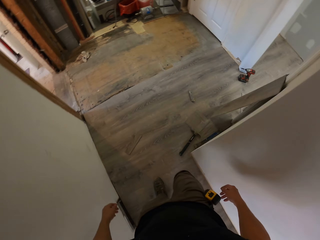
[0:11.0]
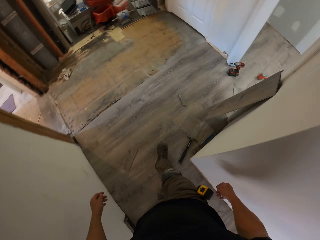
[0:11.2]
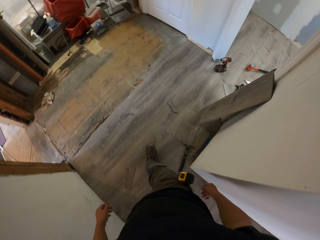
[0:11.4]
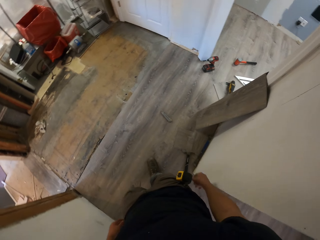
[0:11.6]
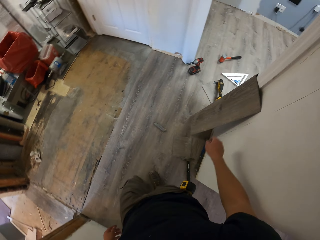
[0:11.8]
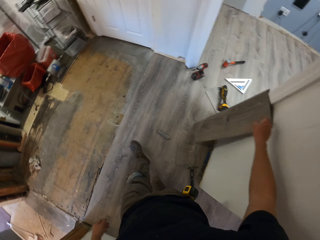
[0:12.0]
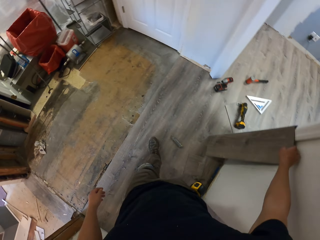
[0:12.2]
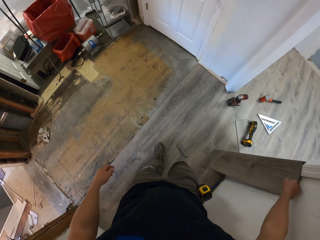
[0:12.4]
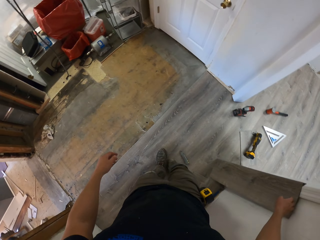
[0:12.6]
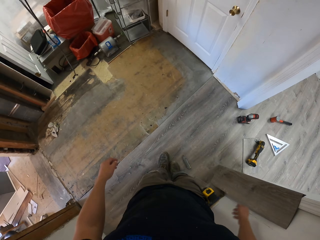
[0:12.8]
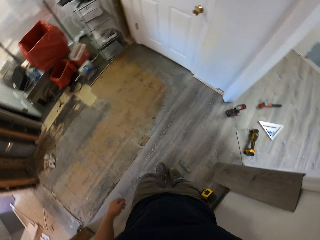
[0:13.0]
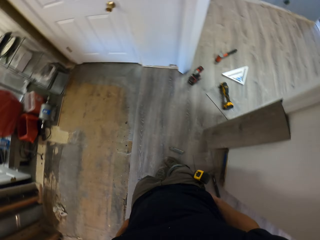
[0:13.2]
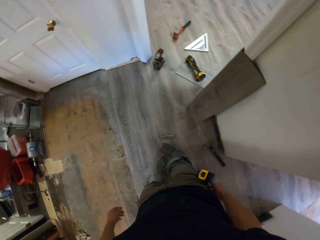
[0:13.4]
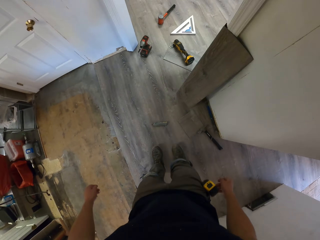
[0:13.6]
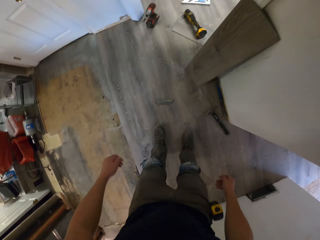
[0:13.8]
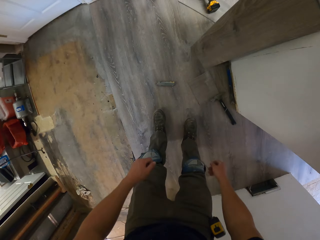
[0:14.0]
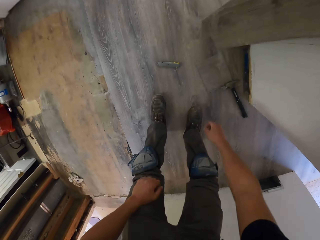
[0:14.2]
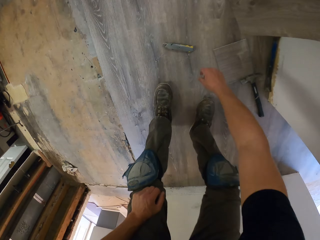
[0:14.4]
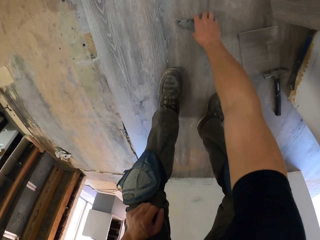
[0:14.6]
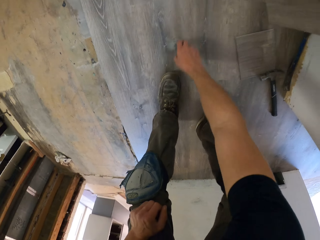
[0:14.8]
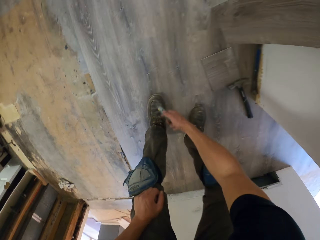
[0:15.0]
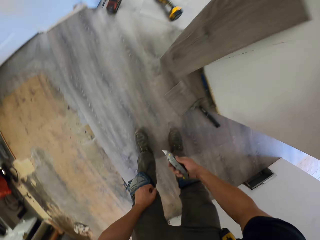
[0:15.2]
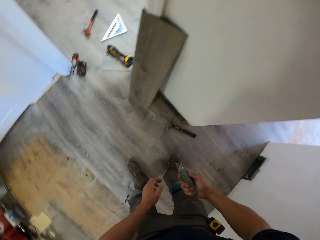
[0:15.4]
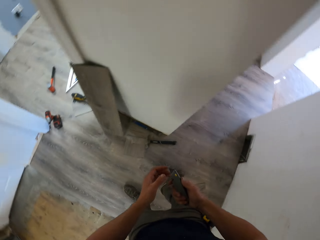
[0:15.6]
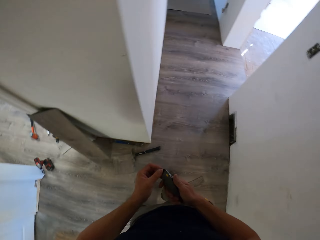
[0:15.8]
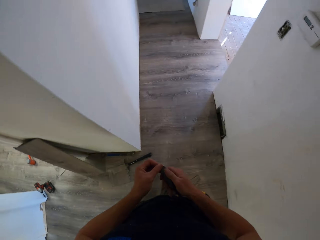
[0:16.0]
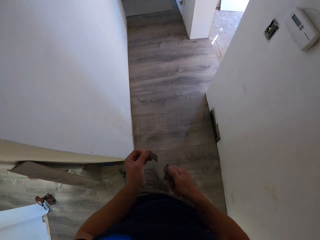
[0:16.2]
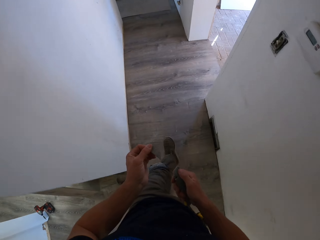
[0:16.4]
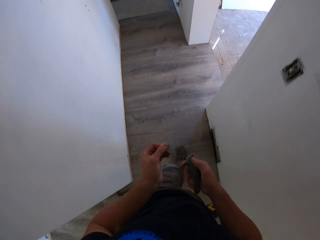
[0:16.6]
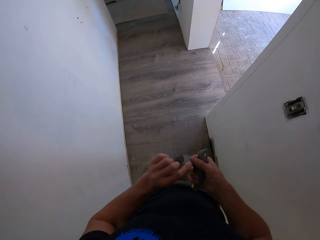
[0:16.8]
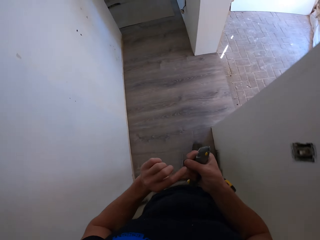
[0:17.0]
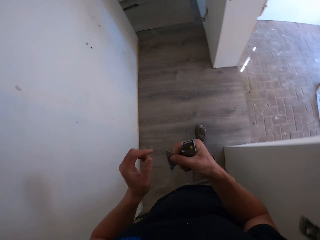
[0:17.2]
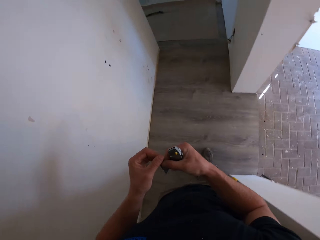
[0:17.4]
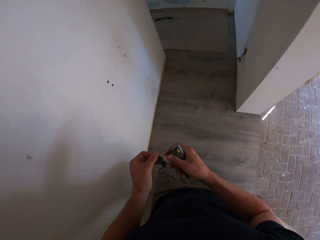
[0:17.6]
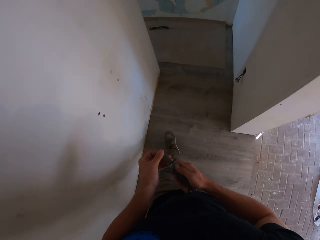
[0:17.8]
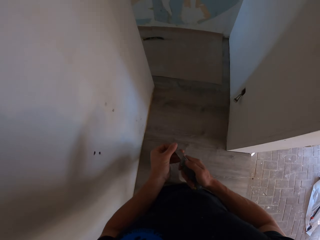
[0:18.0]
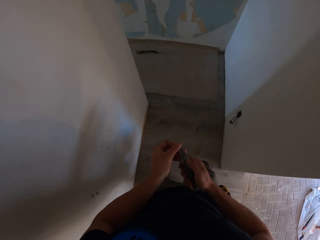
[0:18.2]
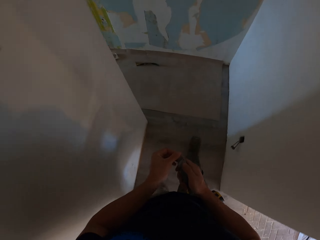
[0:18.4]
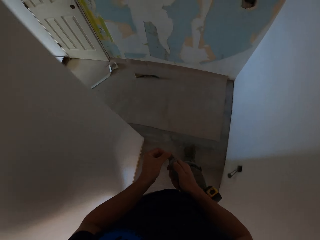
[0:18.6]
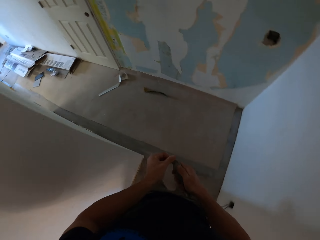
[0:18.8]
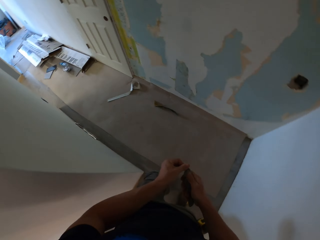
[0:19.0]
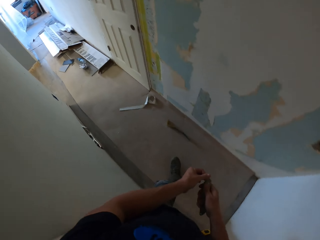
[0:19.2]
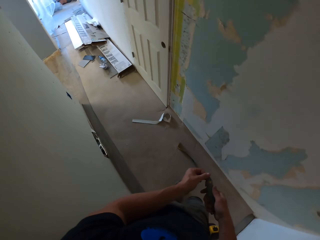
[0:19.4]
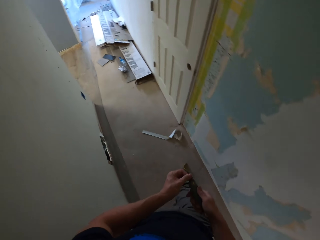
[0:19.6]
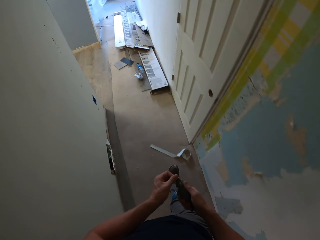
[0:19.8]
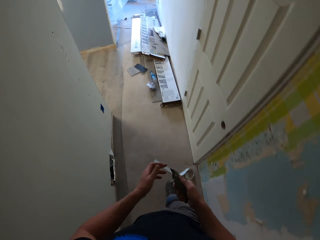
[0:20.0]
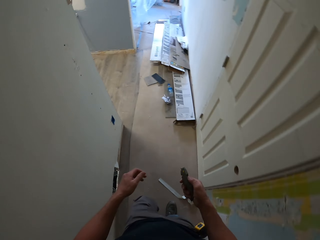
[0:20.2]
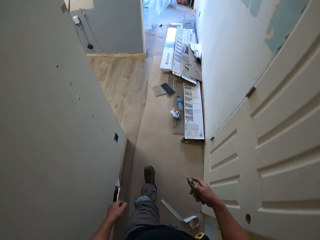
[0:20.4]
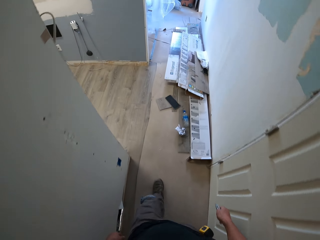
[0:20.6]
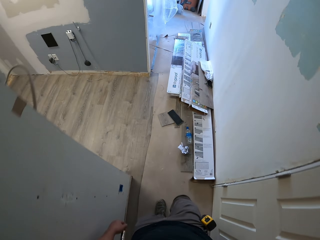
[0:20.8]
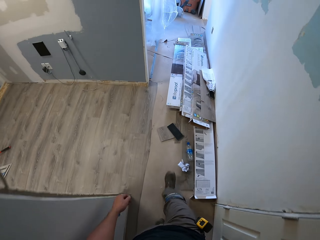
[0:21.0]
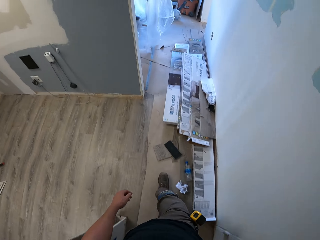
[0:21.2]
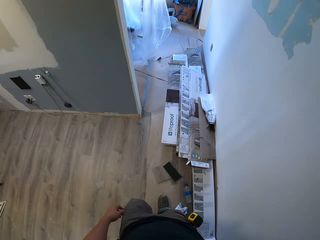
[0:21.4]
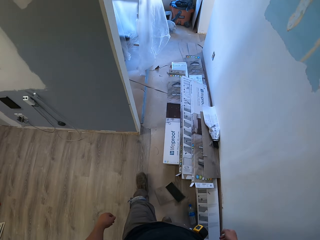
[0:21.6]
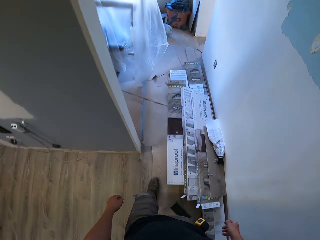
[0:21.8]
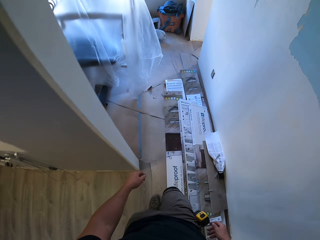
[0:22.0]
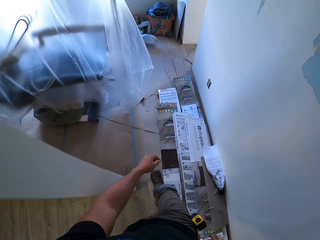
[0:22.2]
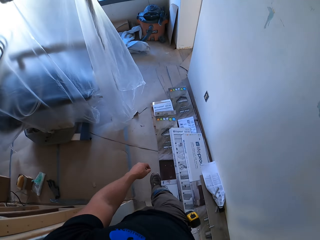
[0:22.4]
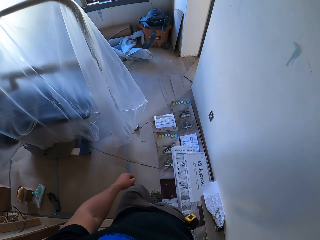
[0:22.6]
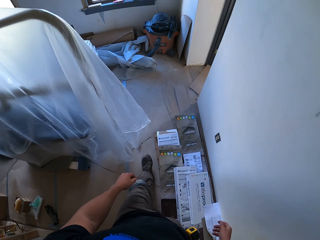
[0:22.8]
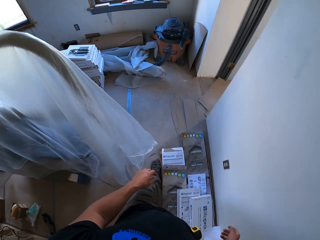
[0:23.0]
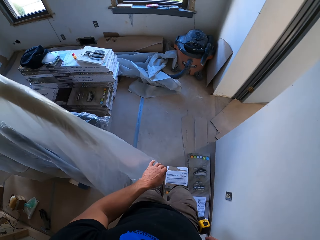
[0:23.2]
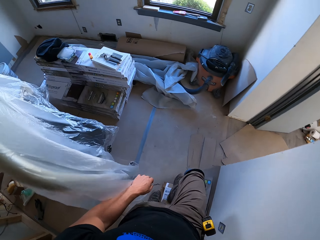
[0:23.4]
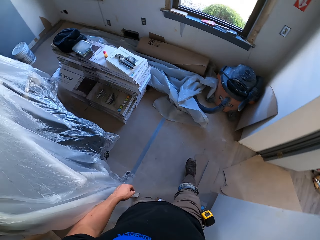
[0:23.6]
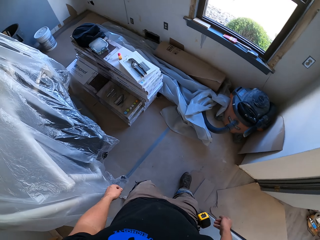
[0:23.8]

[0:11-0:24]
The camera wearer touches wood. They pick up a putty knife. They dismantle the putty knife and walk in the house. They join the putty knife blade. They walk in the house.

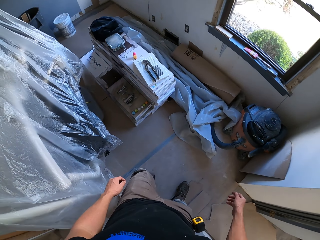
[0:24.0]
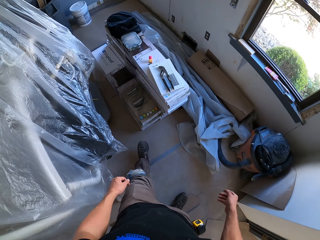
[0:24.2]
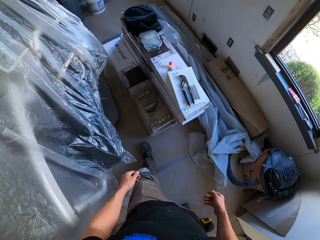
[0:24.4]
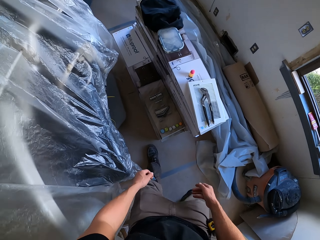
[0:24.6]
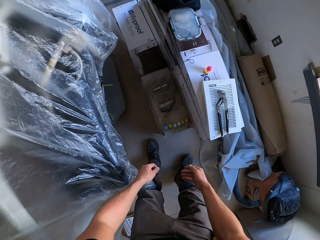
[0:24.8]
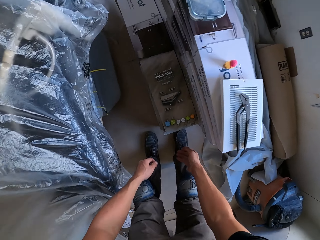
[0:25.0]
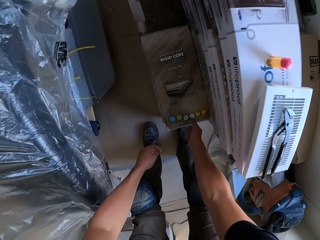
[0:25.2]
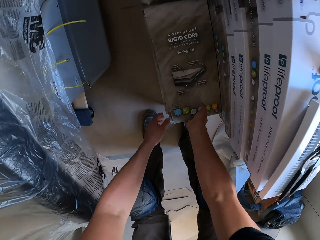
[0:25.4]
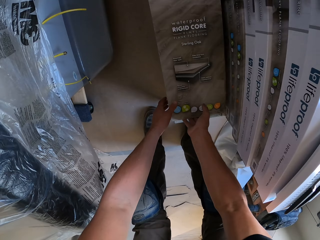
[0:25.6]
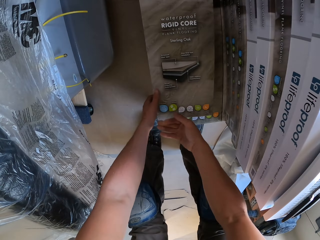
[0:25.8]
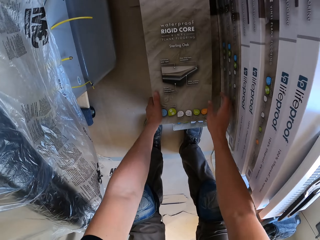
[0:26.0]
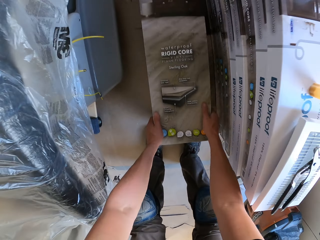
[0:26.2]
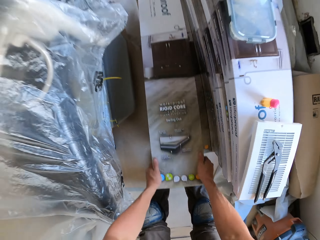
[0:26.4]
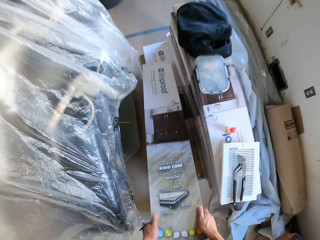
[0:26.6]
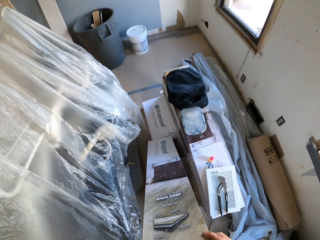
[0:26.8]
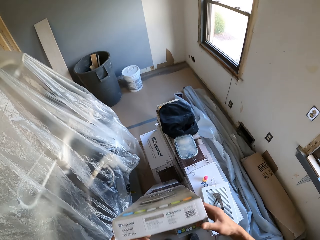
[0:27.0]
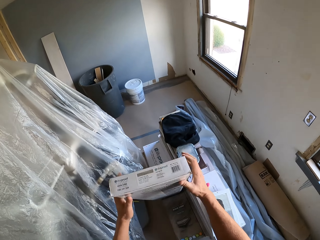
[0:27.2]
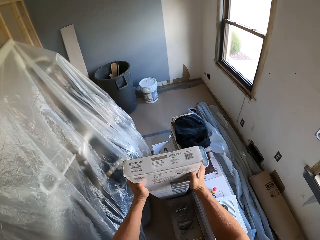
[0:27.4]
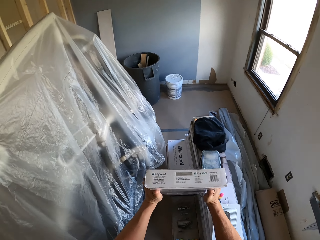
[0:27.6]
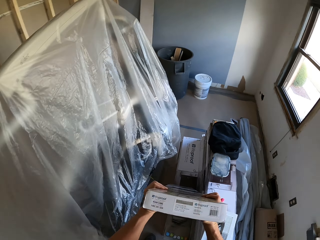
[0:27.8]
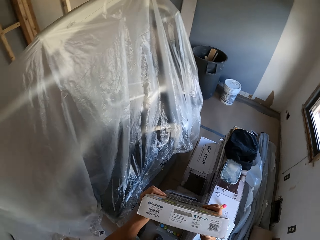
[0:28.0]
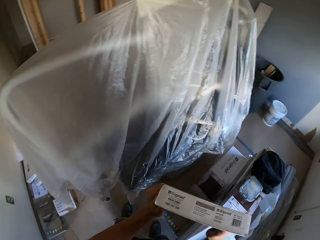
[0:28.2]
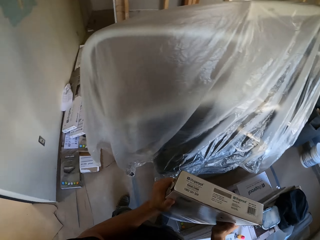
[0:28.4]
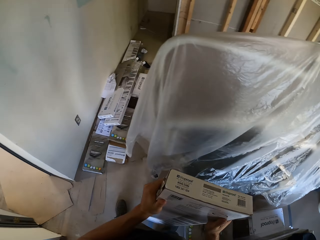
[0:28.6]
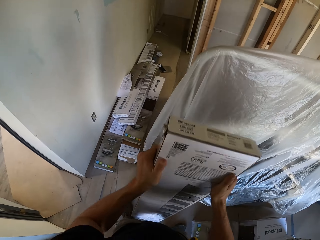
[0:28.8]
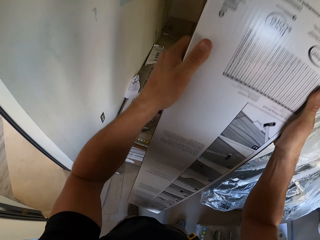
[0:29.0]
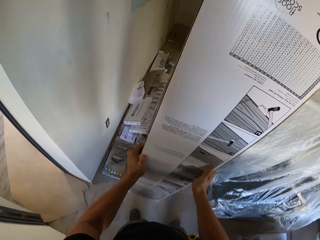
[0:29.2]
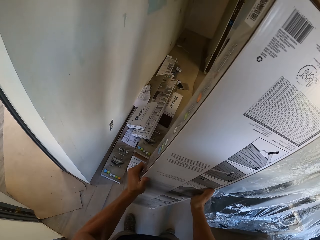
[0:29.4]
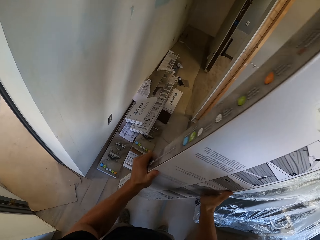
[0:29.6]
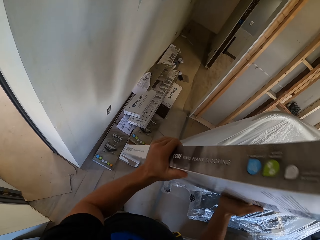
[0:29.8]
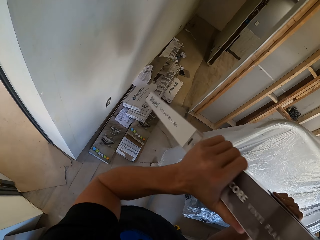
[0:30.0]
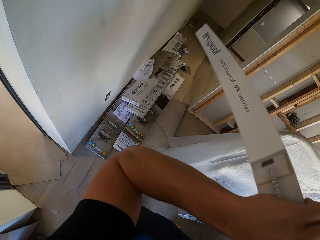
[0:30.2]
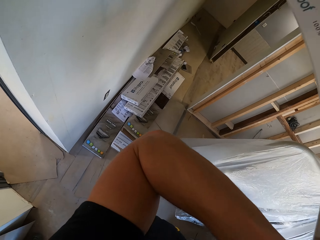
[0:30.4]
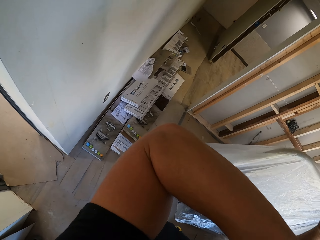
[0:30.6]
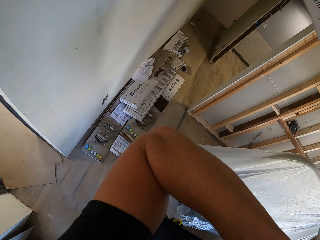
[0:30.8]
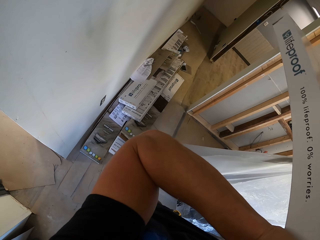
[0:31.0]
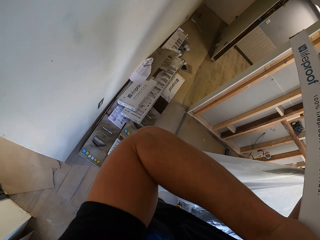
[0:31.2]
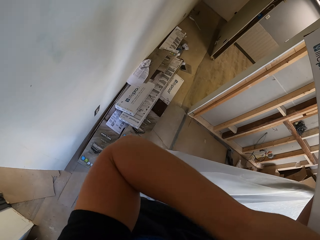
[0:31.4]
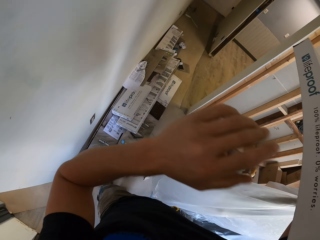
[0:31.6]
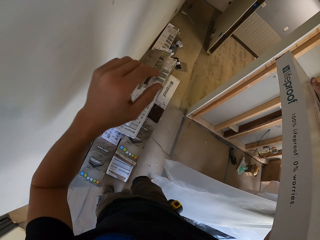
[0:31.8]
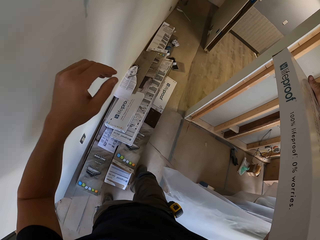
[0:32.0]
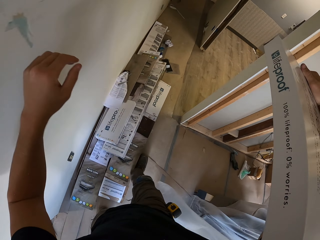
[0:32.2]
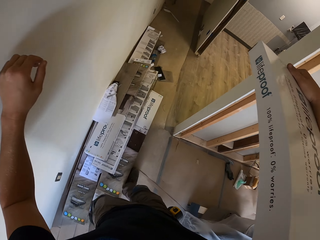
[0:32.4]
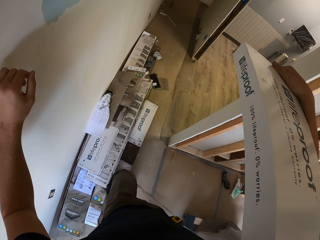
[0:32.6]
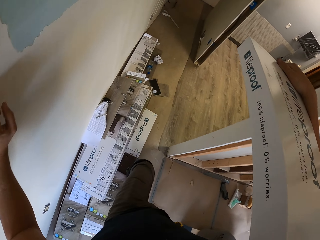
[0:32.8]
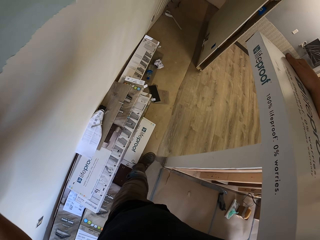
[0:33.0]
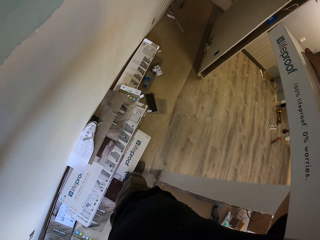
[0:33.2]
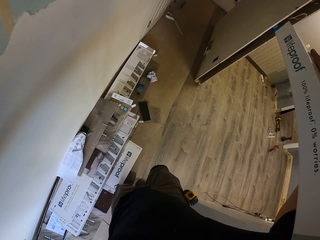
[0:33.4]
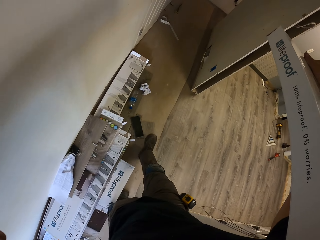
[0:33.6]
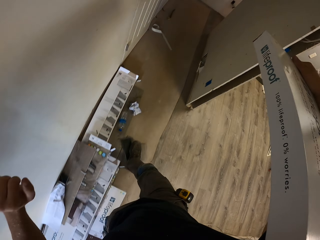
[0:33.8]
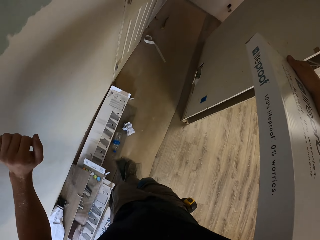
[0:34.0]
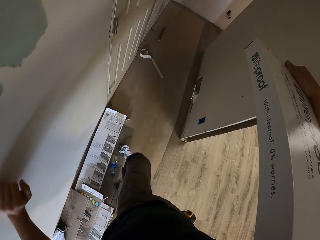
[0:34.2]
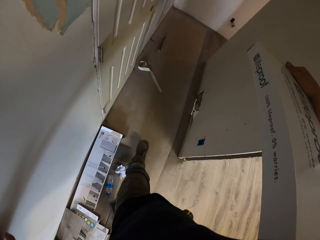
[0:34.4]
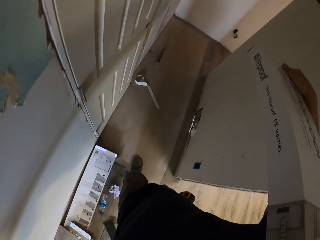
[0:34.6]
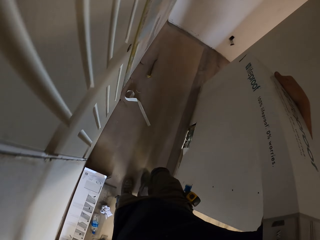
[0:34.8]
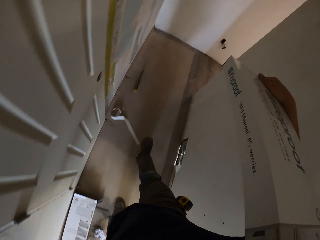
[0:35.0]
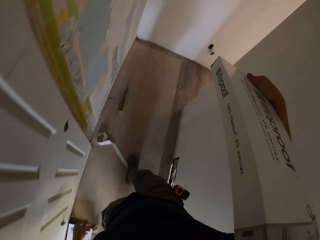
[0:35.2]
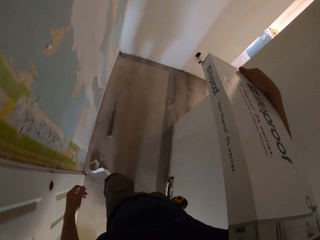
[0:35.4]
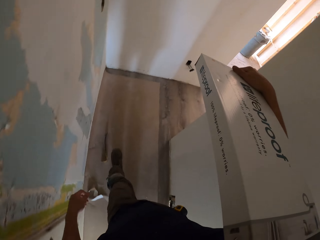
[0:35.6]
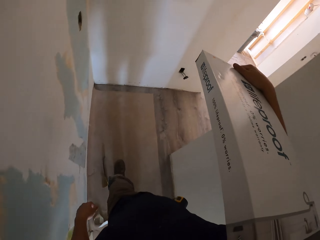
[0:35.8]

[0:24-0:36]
The camera wearer picks up the Beauflor vinyl flooring box. They carry the Beauflor vinyl flooring box. They walk in the house.
